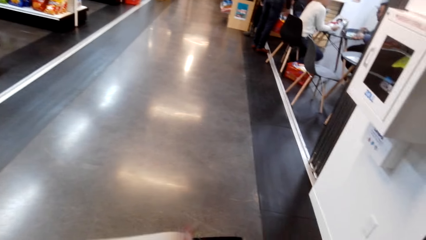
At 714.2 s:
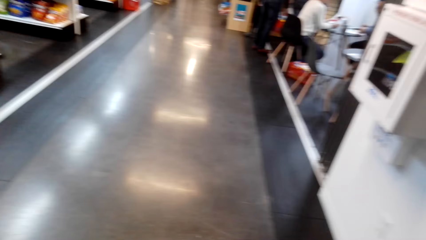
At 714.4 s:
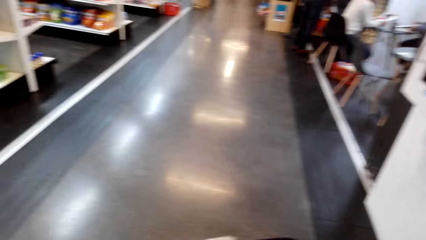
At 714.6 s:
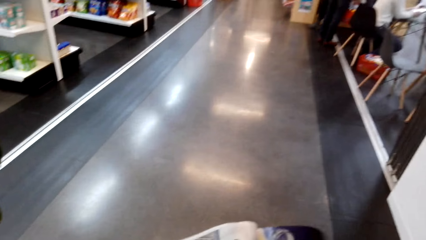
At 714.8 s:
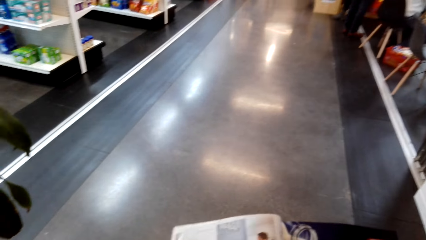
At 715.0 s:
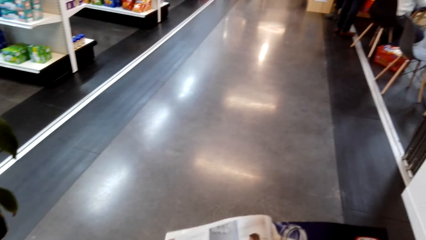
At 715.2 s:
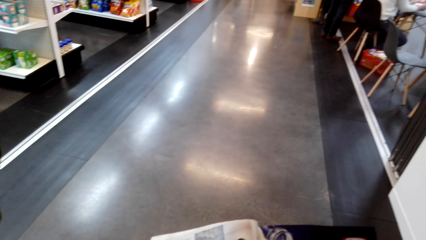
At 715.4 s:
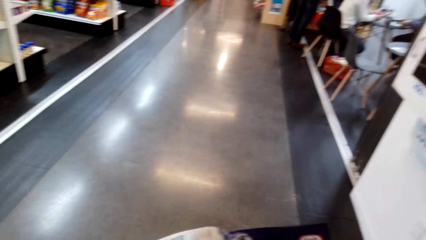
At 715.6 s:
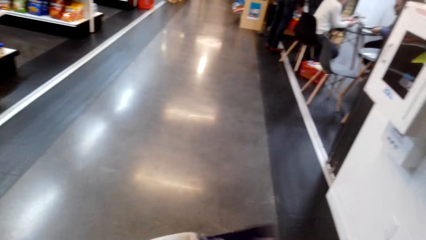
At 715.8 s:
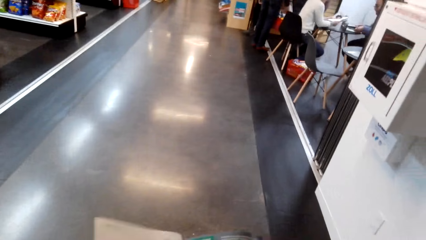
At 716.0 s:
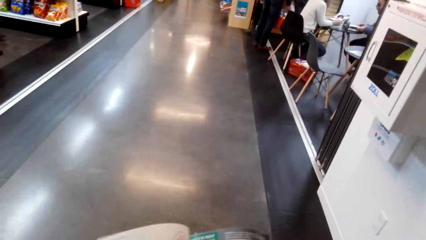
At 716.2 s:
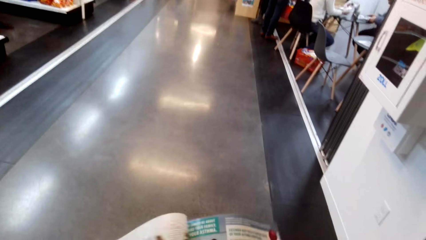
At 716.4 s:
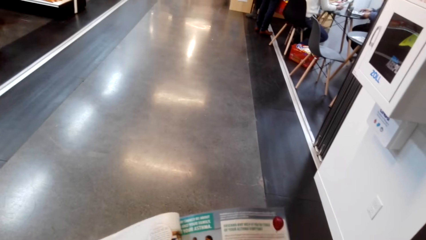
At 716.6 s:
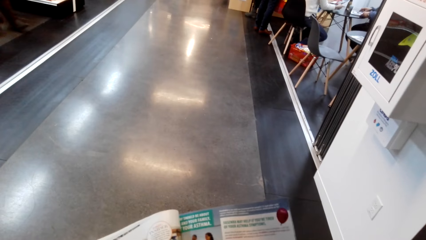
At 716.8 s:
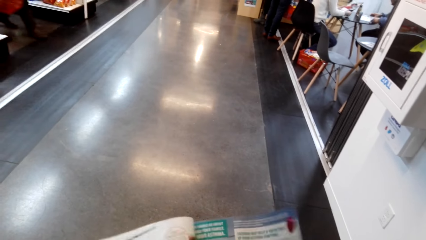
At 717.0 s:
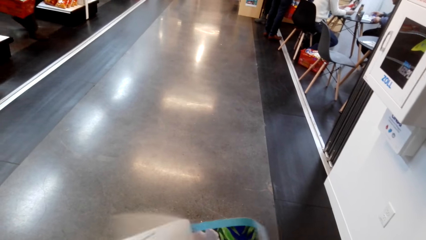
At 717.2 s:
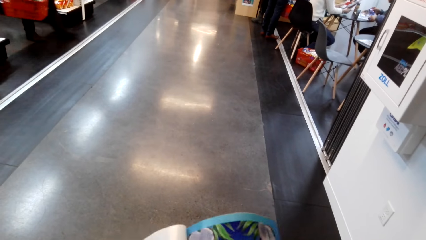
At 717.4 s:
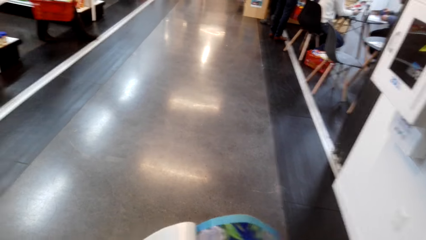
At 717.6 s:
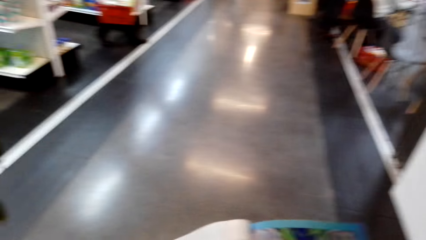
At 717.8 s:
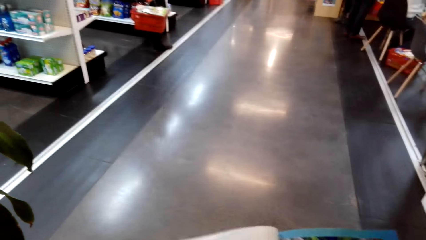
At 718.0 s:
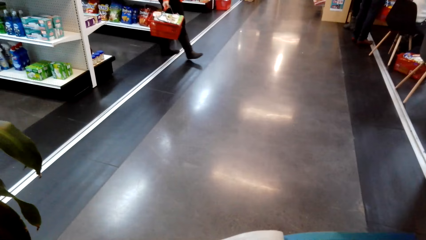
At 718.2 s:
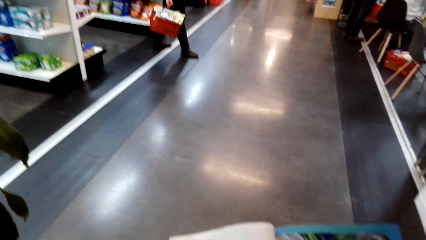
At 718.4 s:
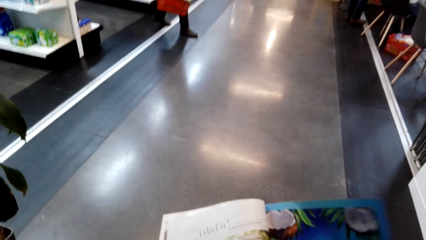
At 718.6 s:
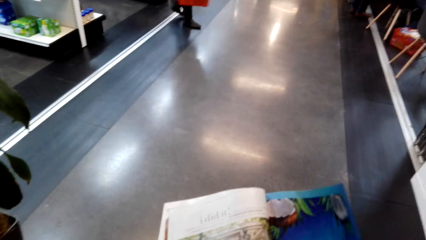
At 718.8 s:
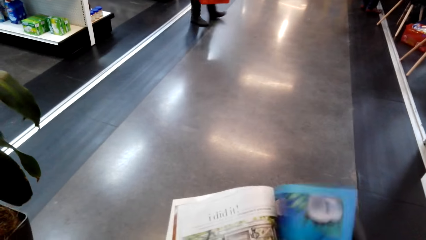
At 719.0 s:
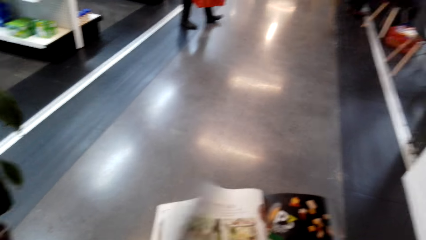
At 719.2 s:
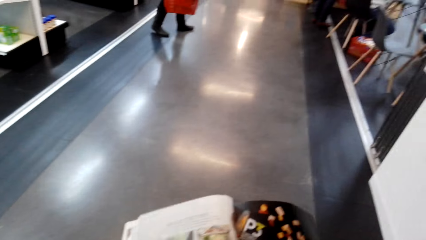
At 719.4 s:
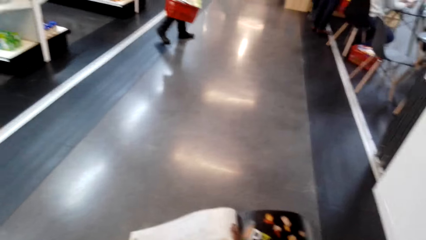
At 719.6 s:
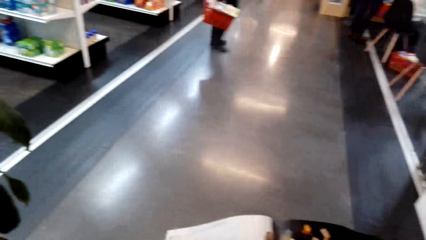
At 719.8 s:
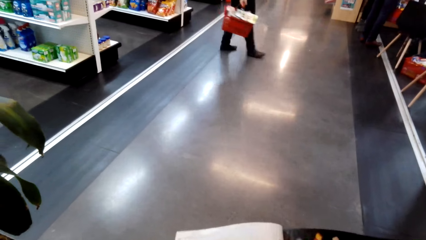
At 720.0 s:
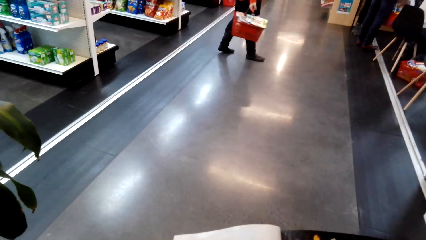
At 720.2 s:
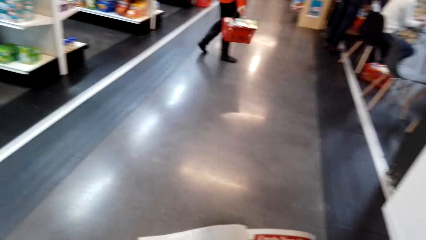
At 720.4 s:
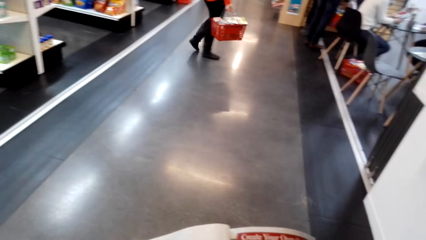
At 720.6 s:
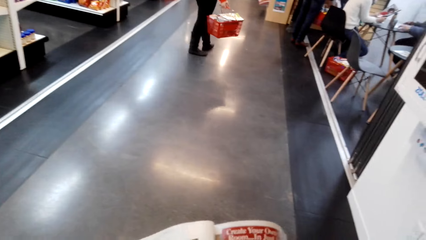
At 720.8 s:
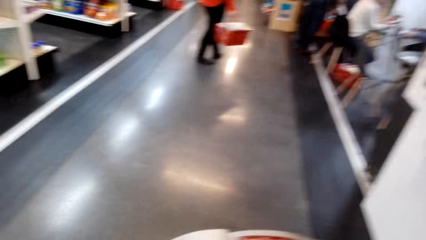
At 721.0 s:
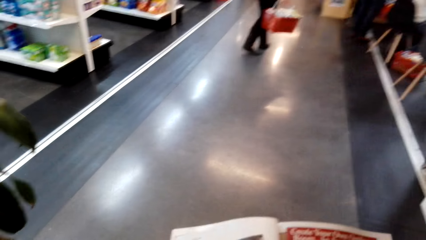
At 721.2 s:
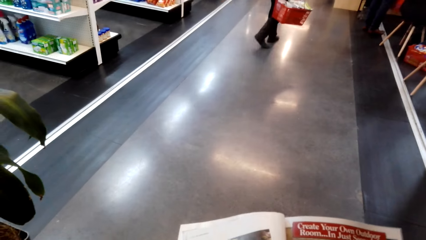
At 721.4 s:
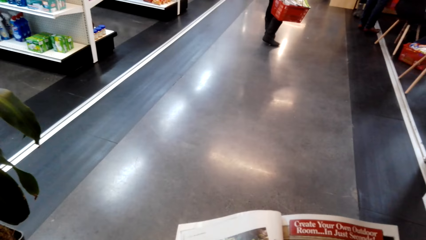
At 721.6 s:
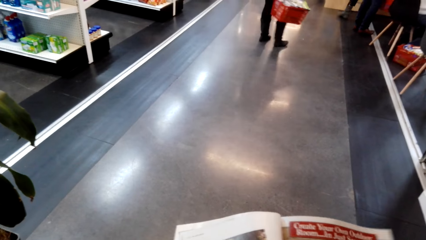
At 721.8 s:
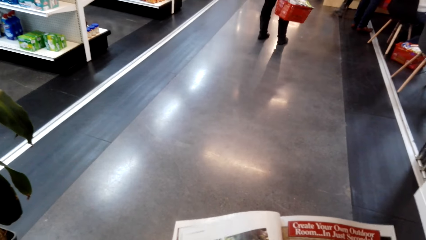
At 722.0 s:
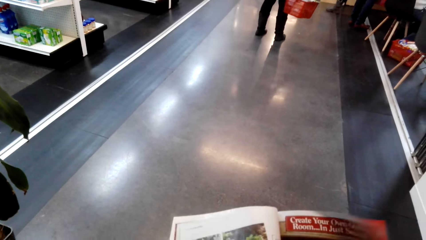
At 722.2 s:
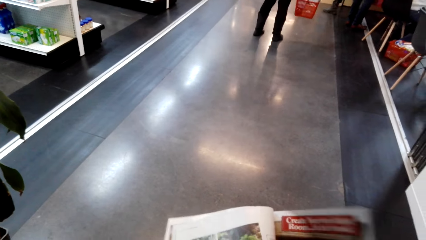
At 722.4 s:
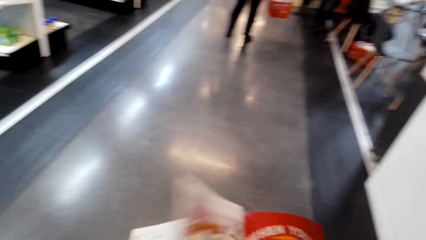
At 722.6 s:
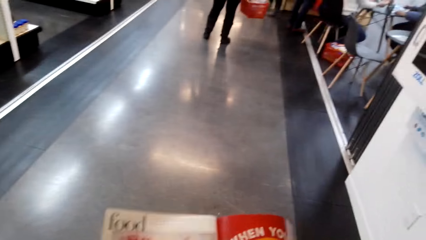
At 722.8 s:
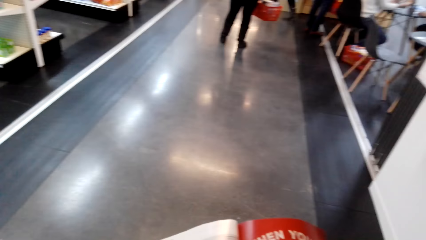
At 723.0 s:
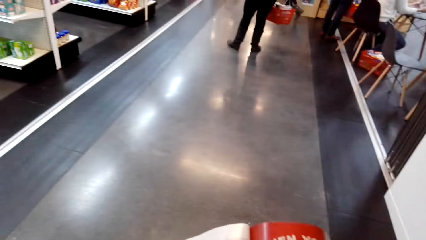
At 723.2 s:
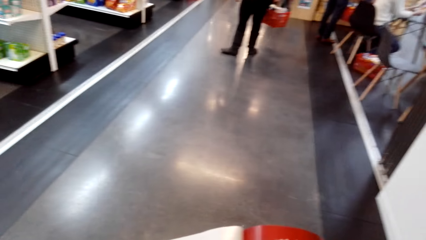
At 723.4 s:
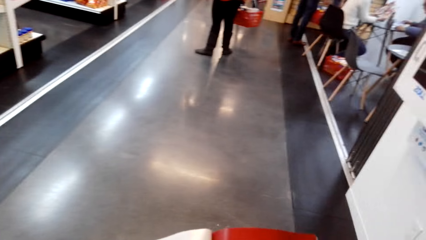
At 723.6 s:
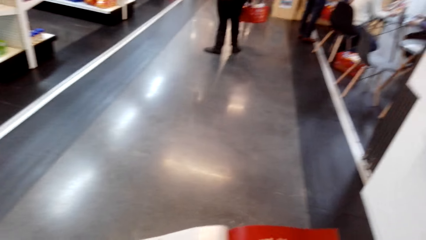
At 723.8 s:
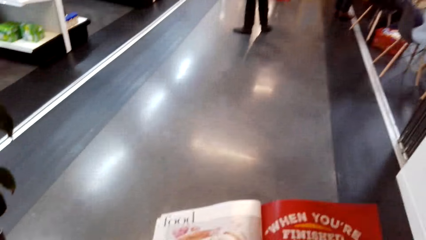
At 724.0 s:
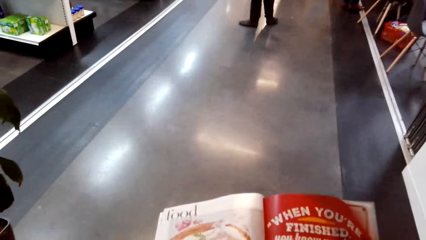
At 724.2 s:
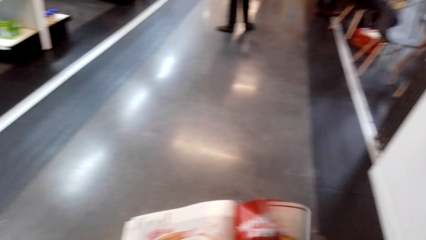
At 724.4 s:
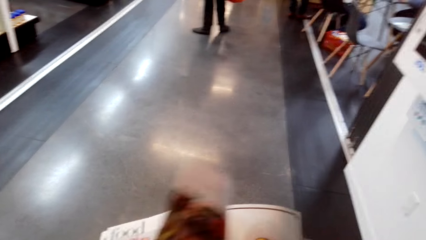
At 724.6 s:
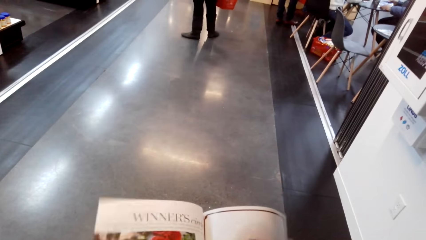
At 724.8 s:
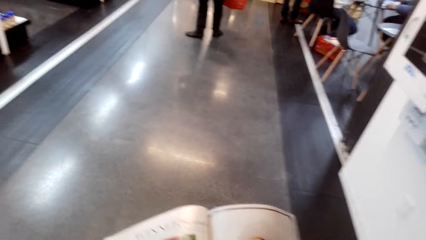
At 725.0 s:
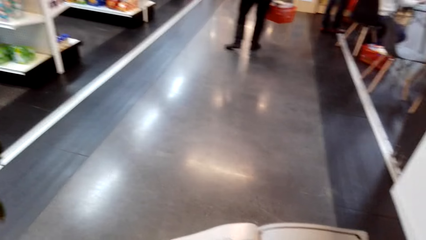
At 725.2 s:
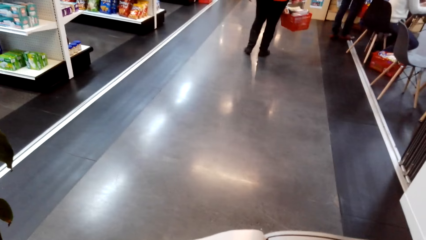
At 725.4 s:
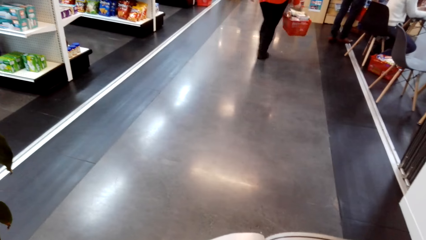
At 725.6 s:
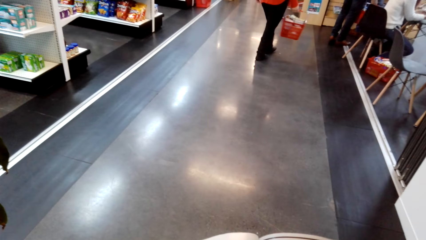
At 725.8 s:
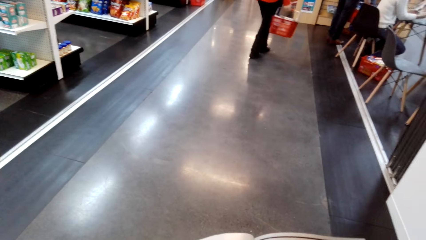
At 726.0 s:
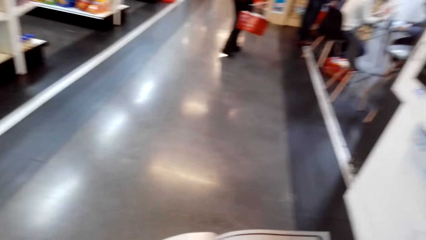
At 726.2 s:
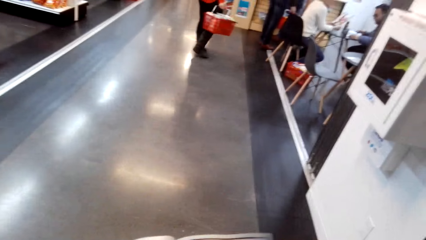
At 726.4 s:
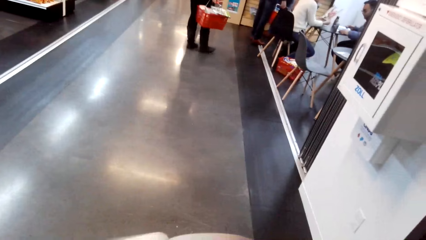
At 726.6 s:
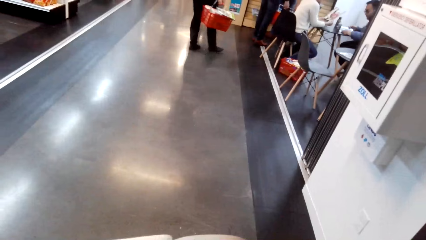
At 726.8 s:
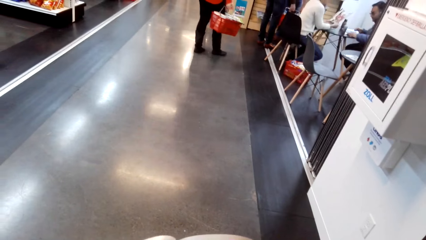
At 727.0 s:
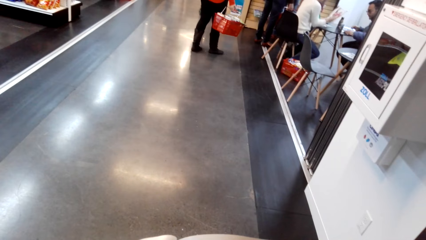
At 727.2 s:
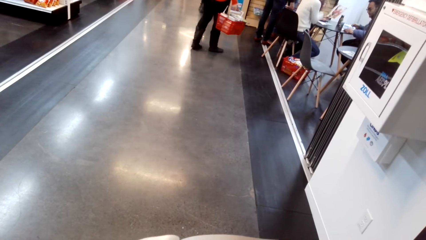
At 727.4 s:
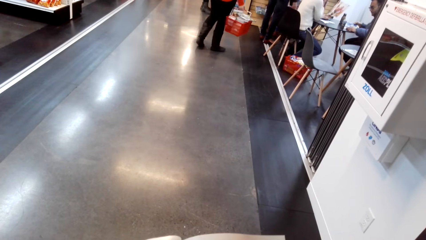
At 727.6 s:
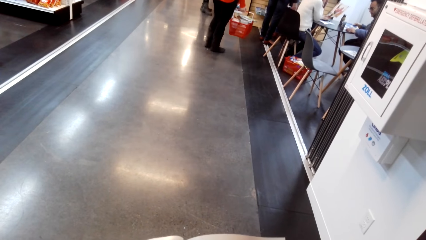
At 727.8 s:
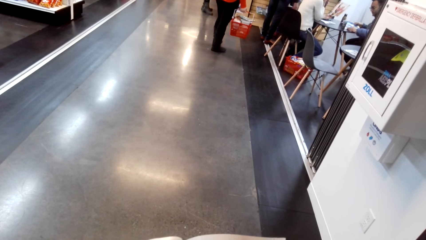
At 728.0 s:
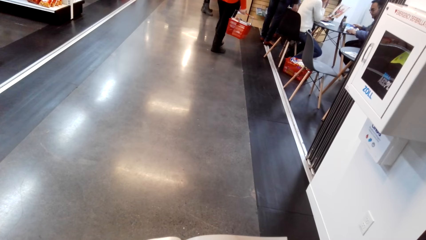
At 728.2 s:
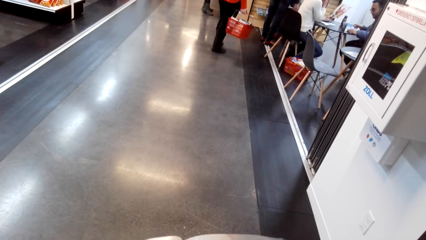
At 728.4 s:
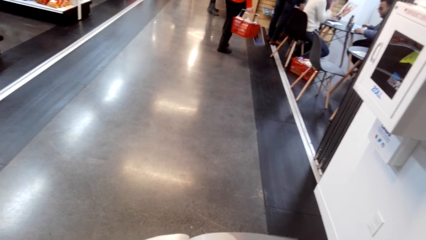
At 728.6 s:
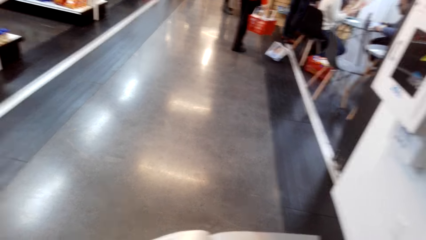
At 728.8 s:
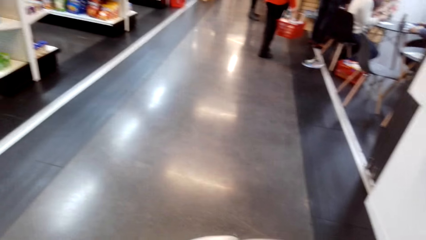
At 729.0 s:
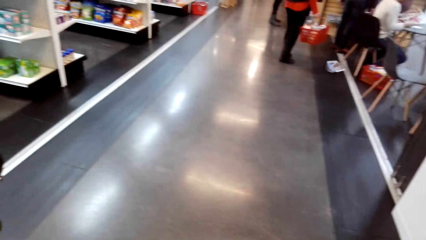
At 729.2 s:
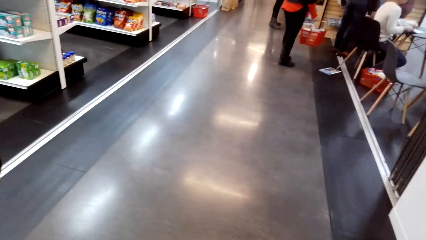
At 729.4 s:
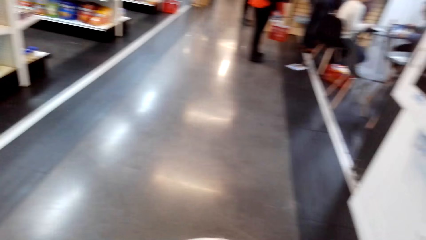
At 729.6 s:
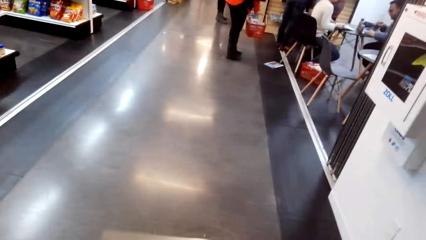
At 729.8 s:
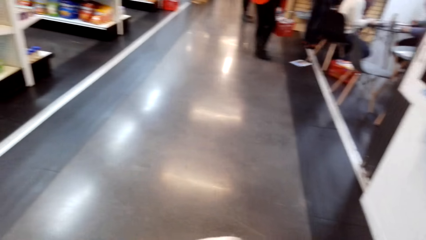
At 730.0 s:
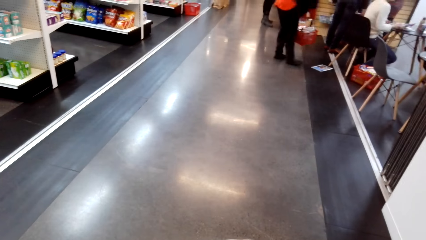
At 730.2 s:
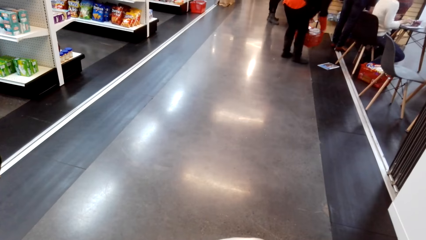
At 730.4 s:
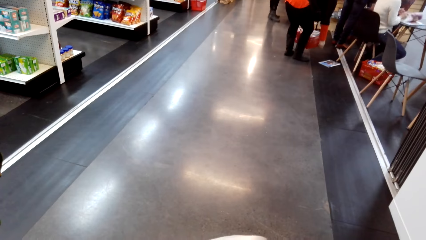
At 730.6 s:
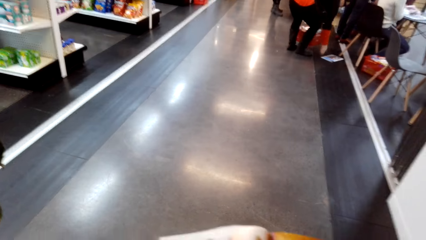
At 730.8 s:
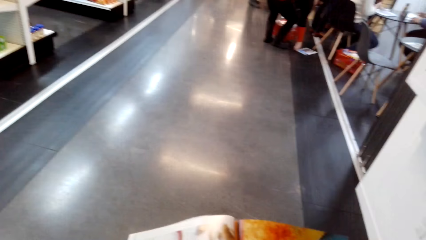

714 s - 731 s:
The camera wearer flips on the pages of the magazine. They read the magazine. They flip to another page. They read the magazine. They flip to another page. They read the magazine.
